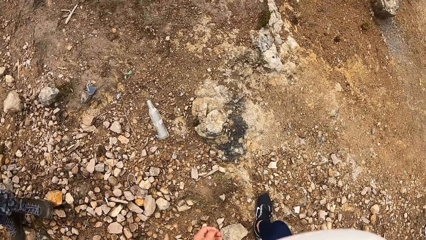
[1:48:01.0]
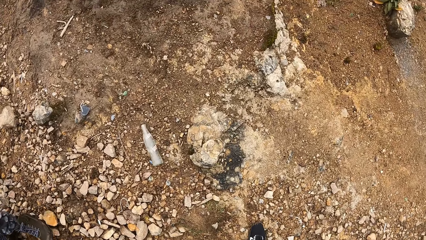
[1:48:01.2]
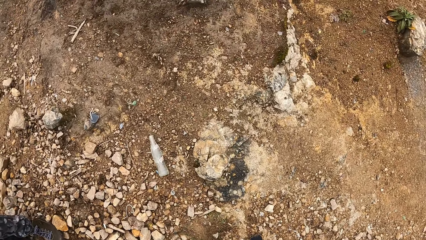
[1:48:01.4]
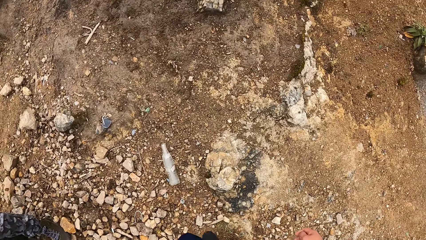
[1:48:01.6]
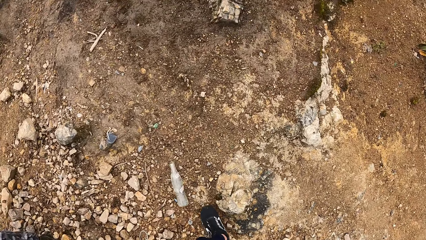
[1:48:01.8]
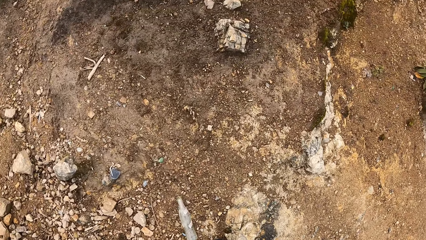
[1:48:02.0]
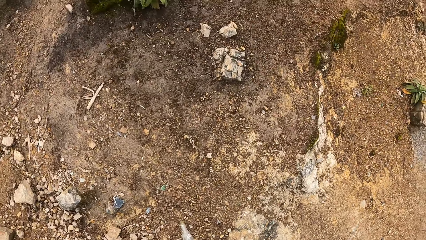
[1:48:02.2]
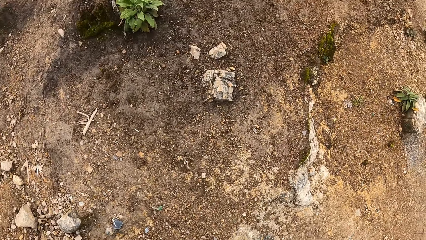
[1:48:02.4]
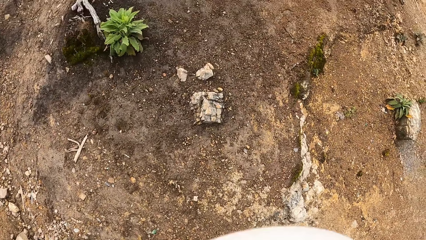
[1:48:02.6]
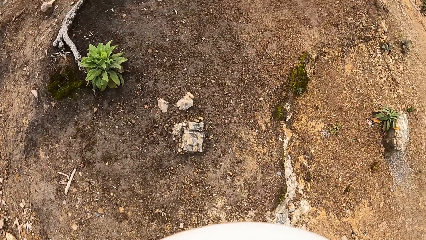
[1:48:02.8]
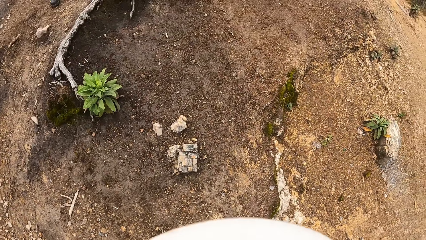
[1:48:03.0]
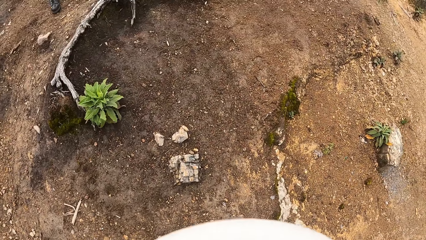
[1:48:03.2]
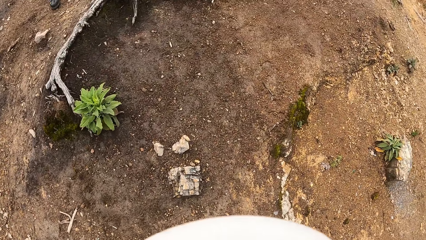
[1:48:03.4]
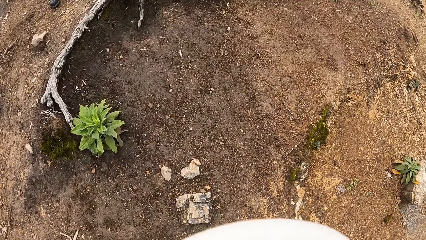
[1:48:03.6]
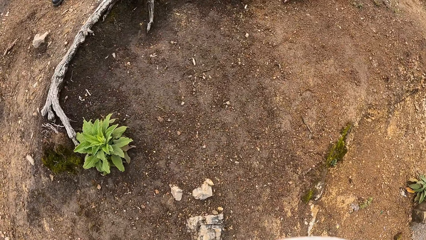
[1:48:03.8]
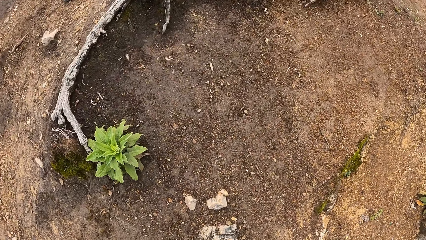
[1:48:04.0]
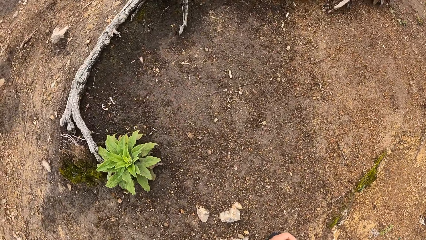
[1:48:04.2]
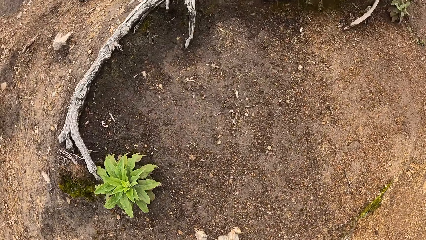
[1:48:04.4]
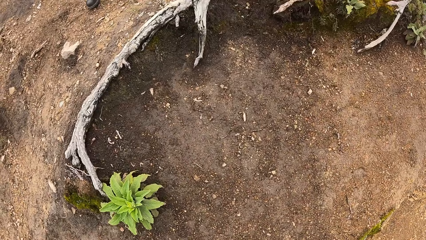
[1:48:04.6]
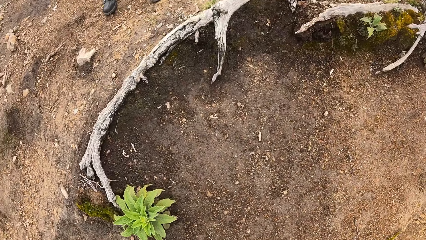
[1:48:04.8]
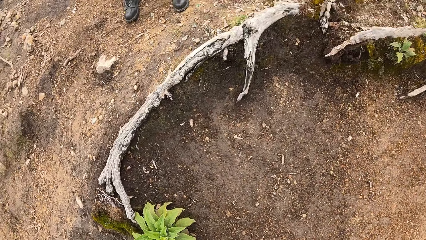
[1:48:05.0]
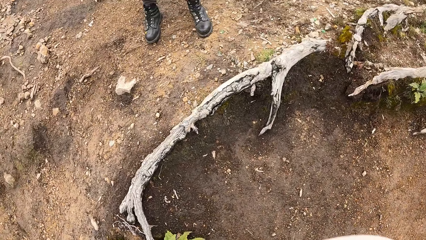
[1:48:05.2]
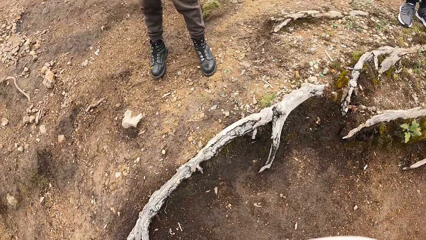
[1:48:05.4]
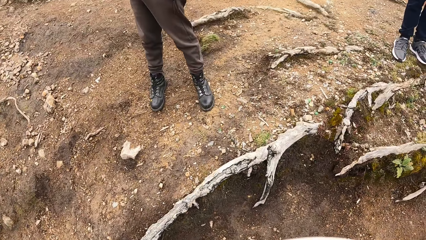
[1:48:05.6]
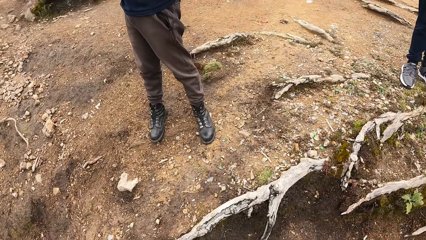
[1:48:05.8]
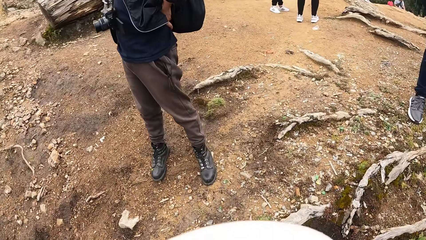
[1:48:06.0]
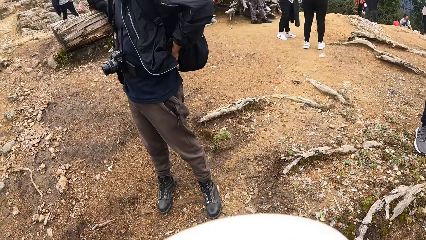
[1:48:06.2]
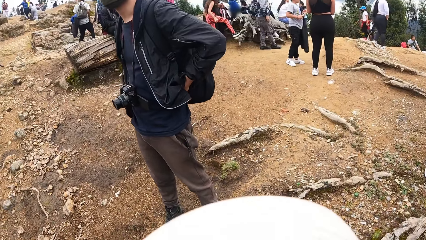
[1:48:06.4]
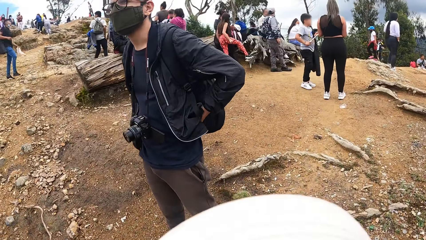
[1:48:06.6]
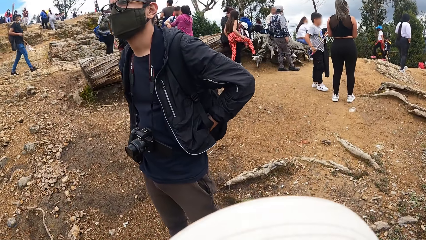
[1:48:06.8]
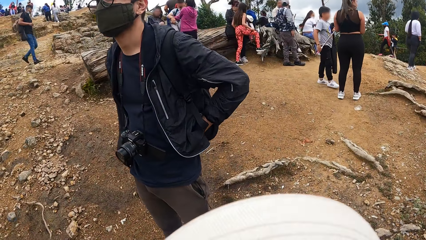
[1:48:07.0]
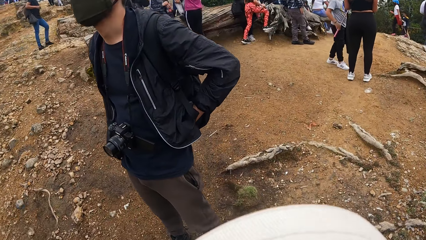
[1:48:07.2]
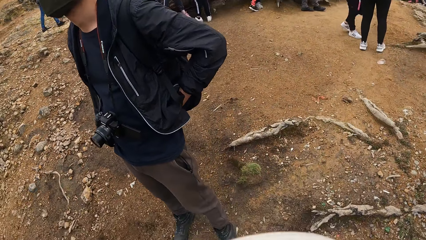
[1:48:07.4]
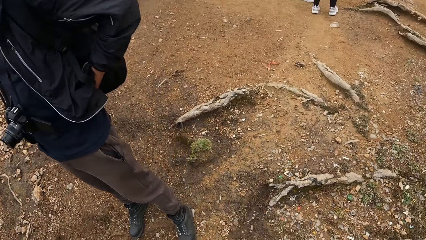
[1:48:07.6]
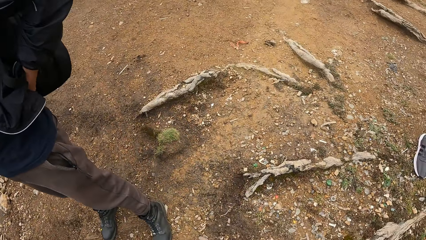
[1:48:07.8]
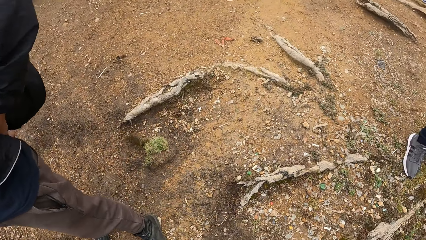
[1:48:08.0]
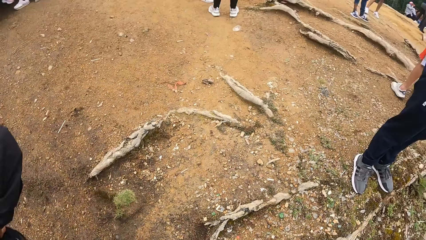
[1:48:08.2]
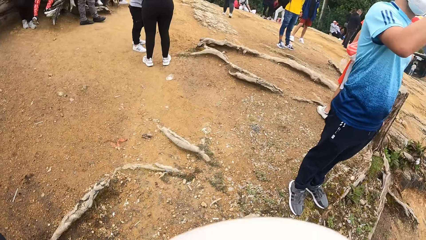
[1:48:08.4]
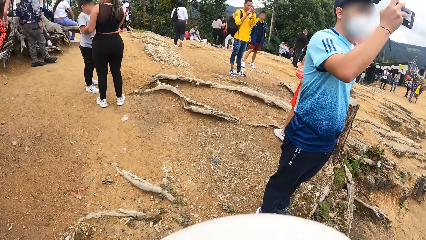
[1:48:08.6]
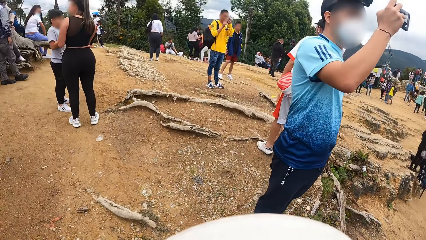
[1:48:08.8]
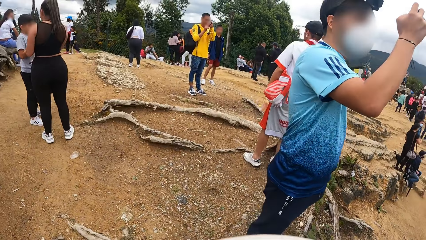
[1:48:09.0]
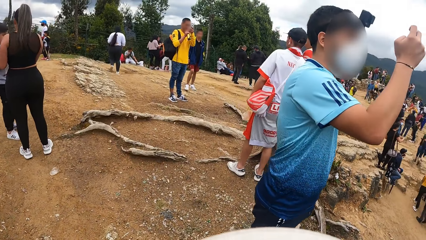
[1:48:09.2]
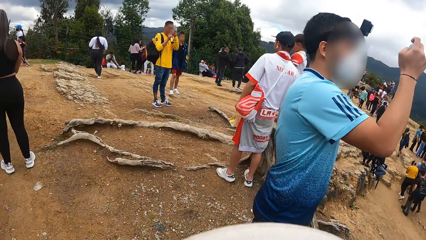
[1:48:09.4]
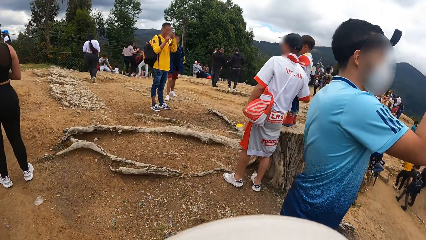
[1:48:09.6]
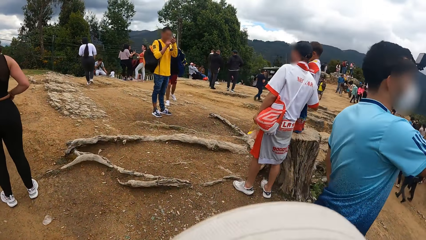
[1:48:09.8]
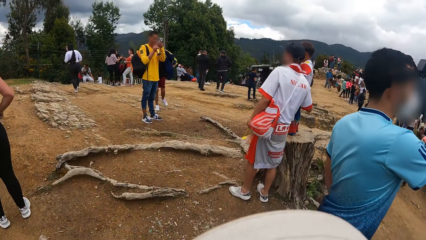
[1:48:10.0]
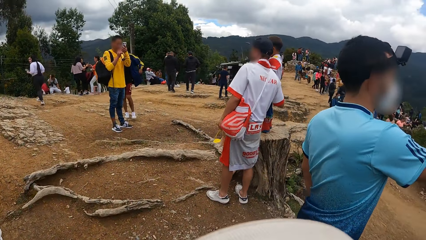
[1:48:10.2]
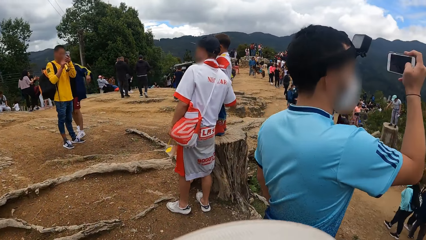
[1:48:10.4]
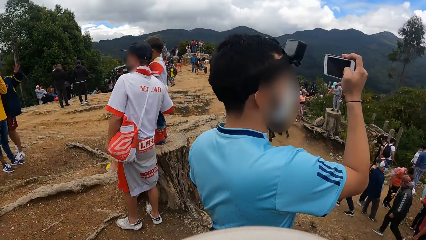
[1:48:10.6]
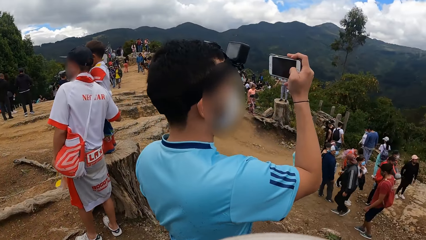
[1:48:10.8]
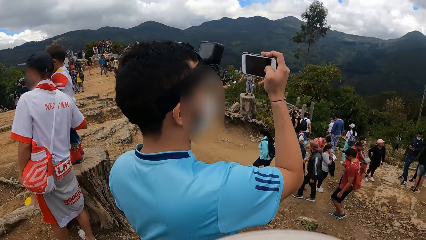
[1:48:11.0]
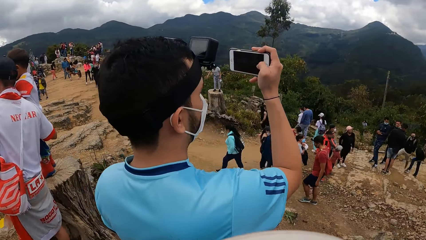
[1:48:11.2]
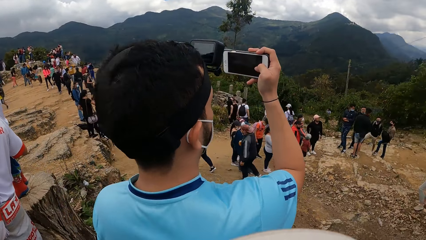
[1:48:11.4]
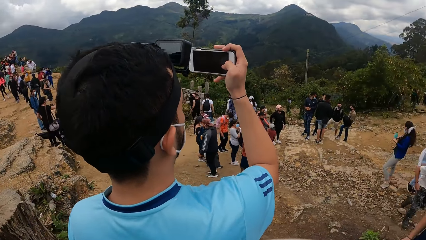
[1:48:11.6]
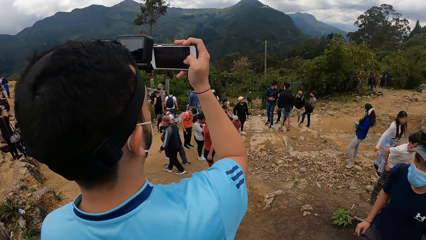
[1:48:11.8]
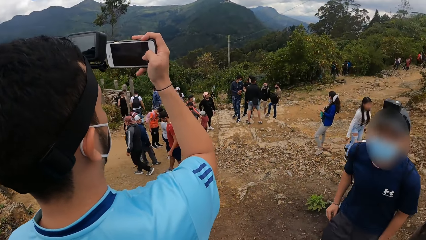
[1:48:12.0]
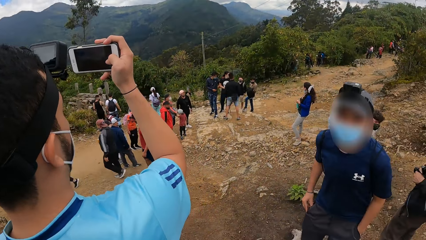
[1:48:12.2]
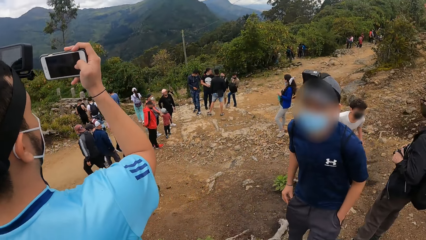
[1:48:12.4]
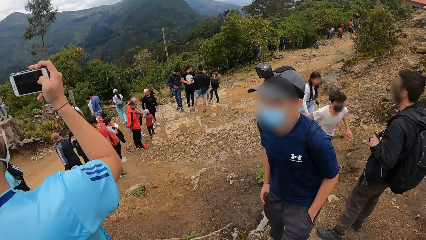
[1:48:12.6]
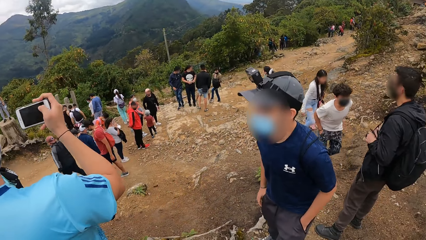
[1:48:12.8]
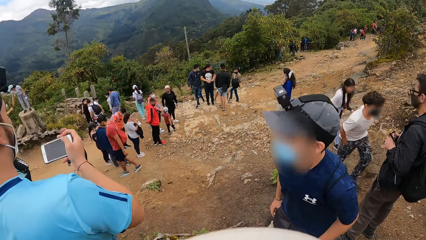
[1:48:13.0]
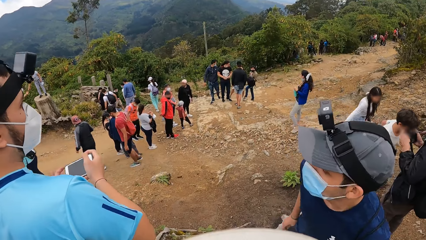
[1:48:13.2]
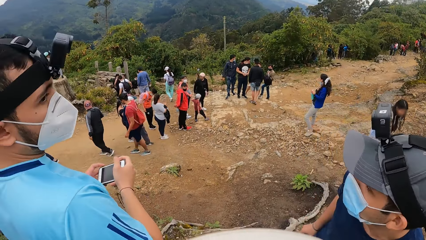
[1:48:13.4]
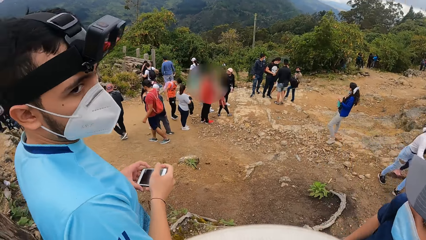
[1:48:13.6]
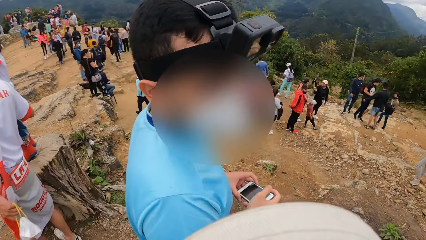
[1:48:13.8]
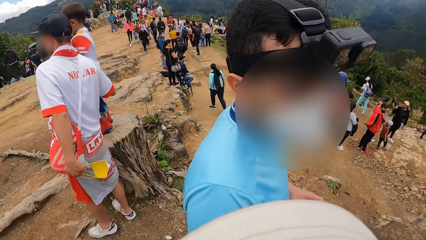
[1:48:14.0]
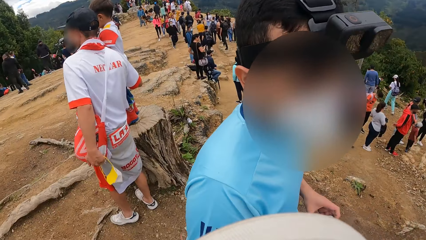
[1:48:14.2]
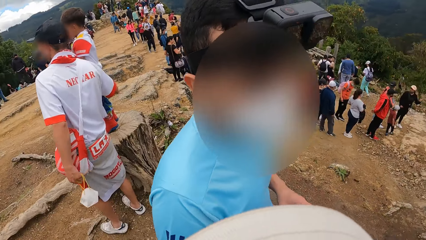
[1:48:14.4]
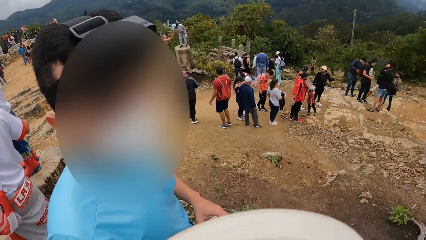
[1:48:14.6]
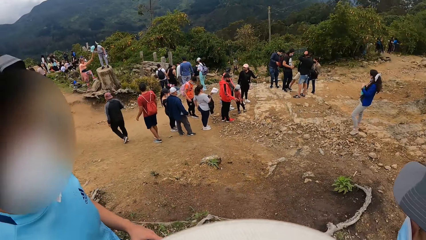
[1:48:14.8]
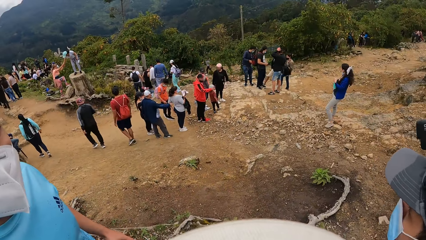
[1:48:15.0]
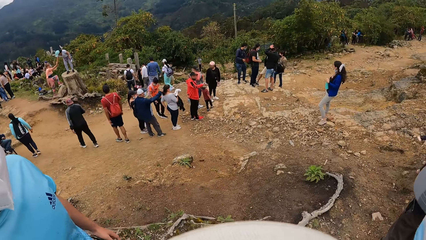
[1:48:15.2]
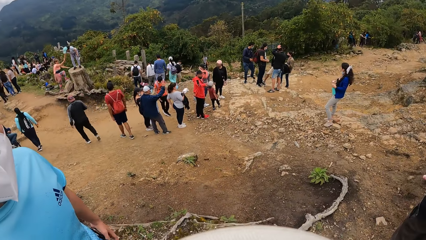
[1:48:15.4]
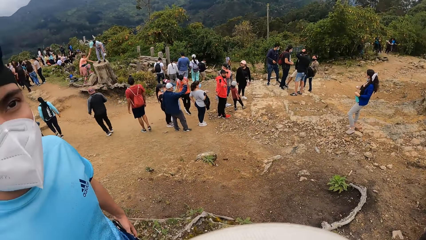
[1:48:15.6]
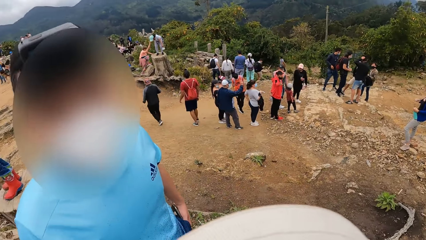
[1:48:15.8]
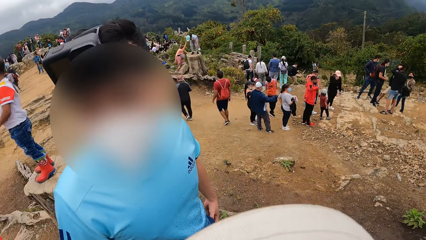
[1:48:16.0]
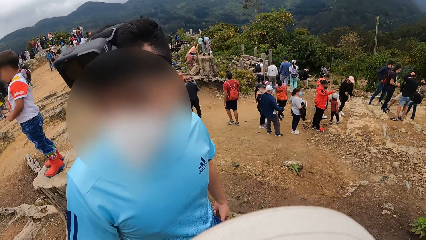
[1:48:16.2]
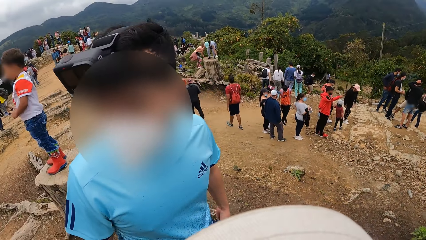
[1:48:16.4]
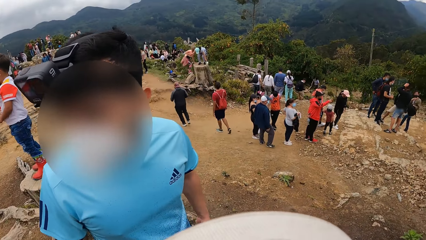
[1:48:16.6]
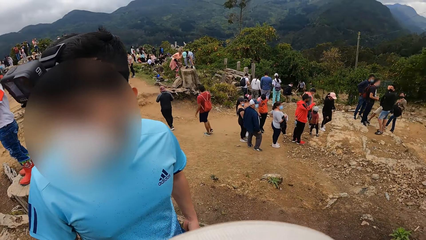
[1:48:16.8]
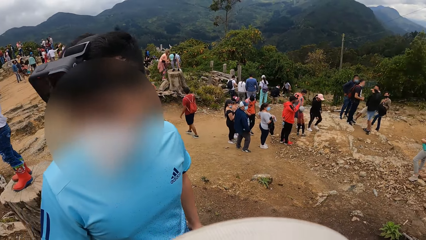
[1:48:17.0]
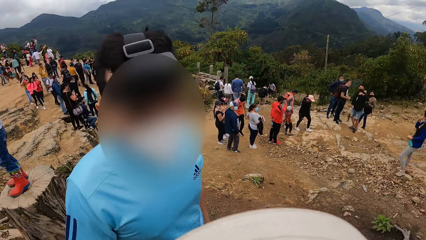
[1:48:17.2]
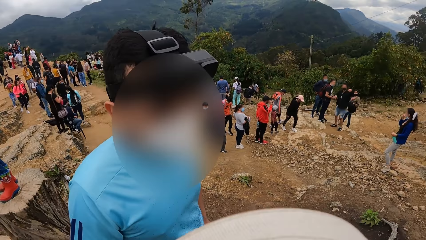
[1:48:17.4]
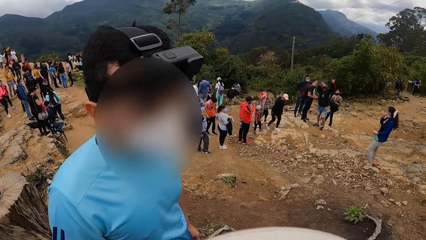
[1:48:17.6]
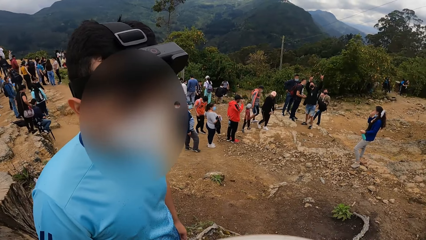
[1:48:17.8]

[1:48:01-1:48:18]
The camera wearer walks to a higher ground. They look around. A man holds a phone with his right hand. The man records with his cellphone.
